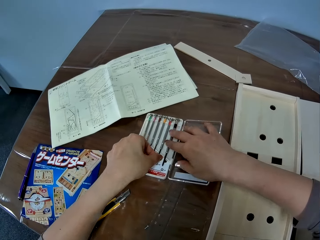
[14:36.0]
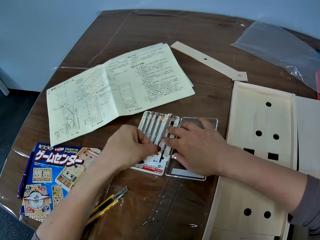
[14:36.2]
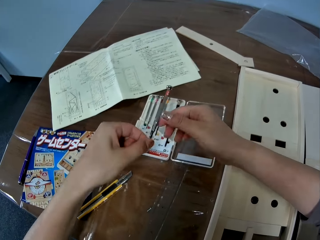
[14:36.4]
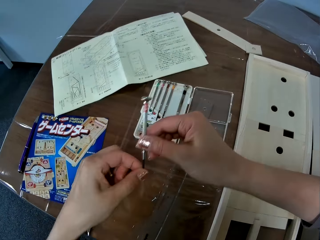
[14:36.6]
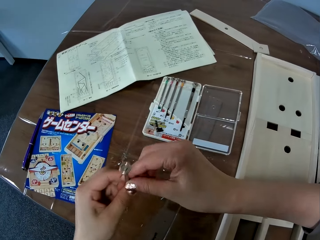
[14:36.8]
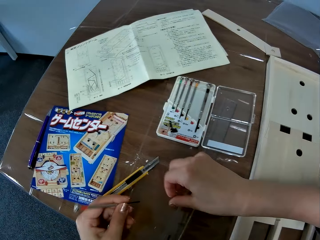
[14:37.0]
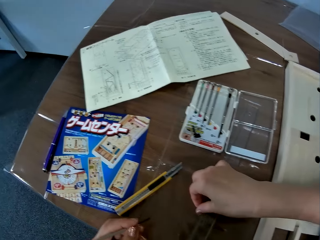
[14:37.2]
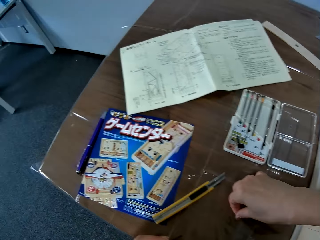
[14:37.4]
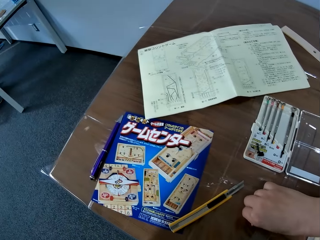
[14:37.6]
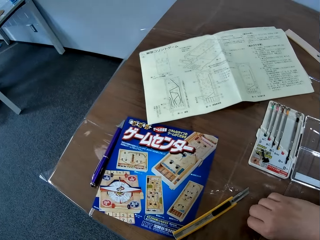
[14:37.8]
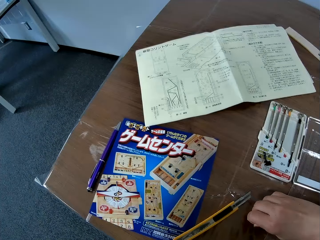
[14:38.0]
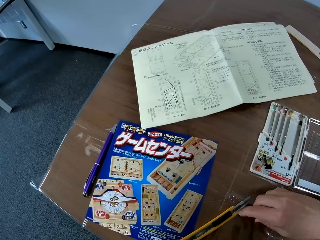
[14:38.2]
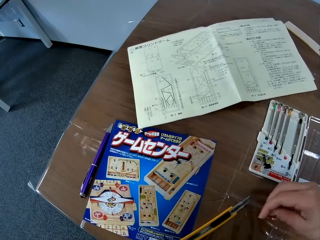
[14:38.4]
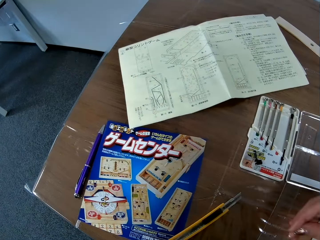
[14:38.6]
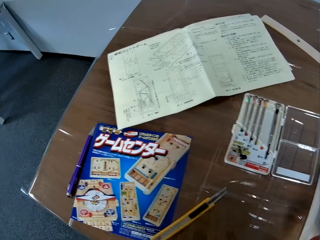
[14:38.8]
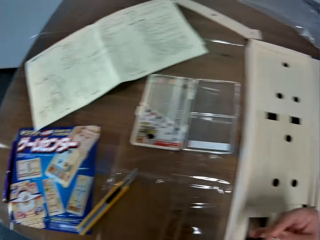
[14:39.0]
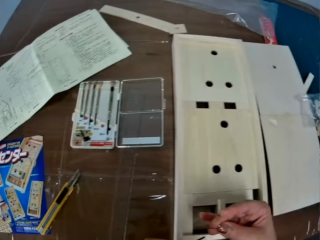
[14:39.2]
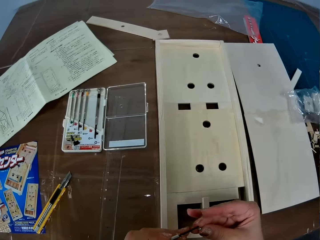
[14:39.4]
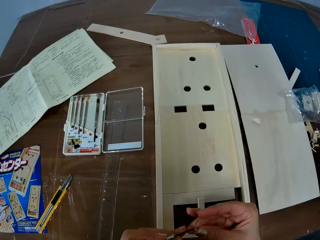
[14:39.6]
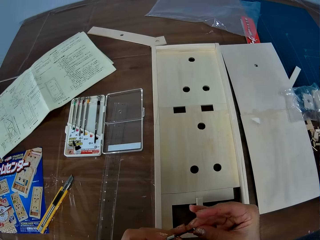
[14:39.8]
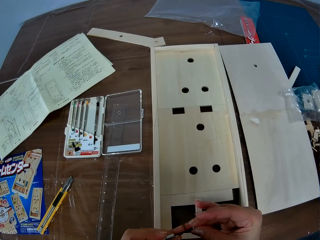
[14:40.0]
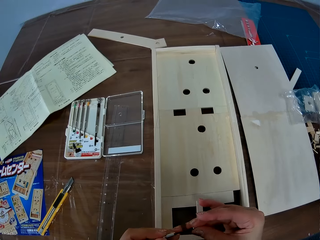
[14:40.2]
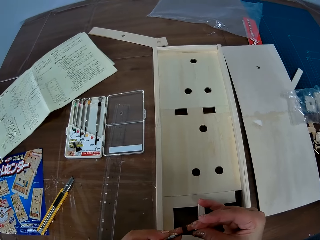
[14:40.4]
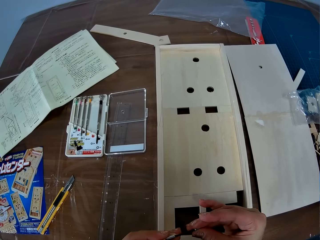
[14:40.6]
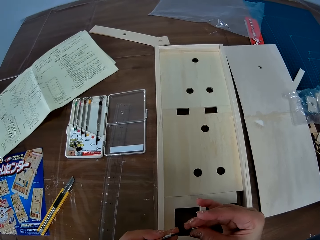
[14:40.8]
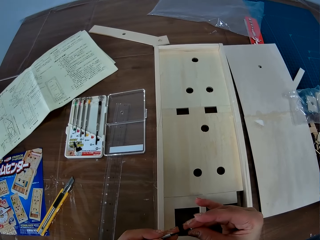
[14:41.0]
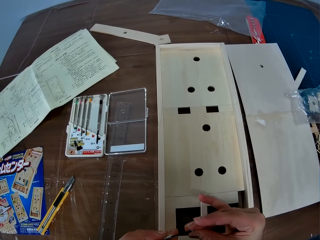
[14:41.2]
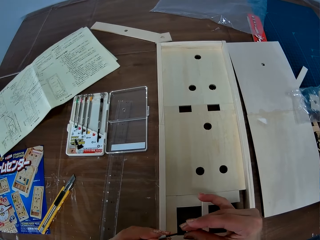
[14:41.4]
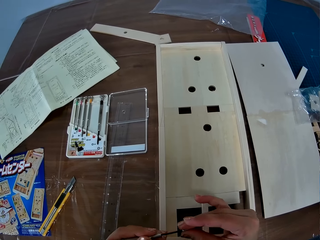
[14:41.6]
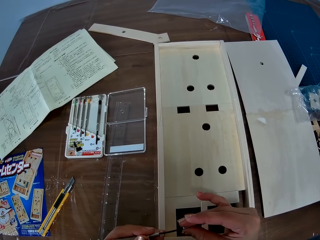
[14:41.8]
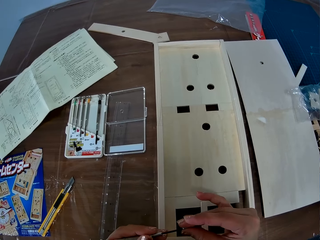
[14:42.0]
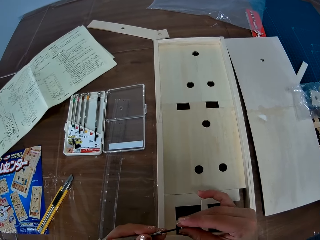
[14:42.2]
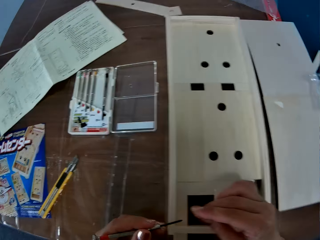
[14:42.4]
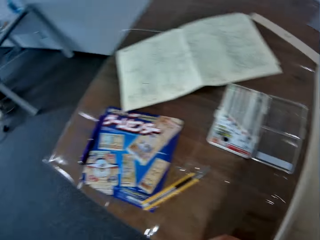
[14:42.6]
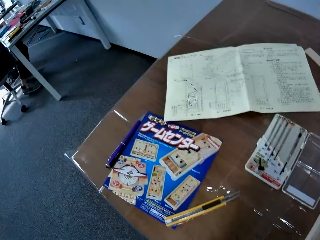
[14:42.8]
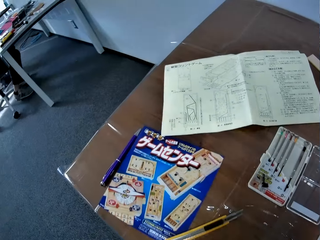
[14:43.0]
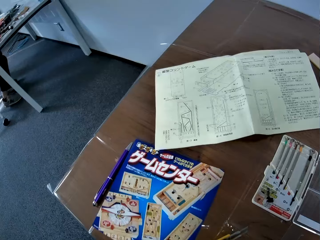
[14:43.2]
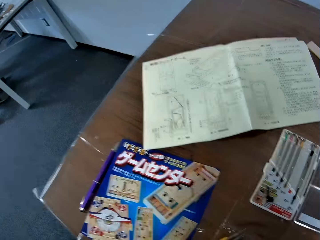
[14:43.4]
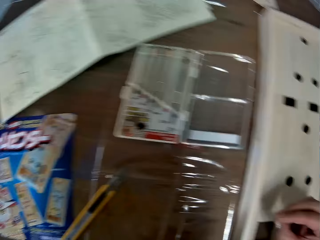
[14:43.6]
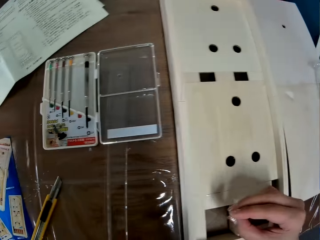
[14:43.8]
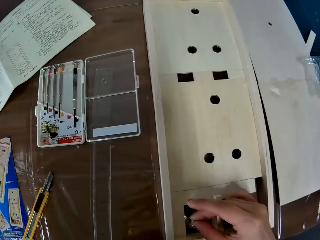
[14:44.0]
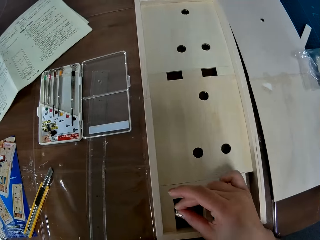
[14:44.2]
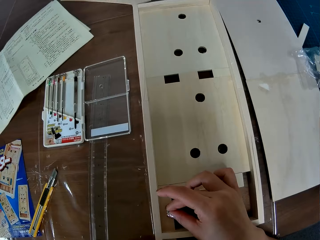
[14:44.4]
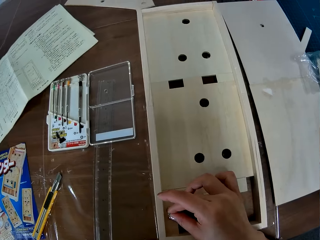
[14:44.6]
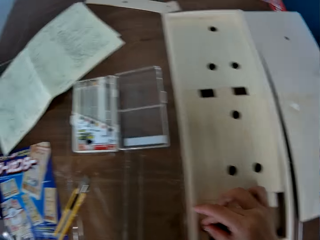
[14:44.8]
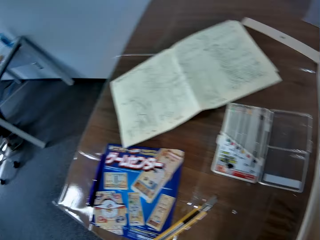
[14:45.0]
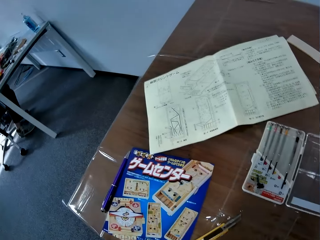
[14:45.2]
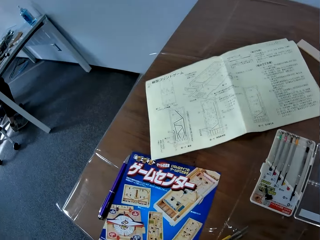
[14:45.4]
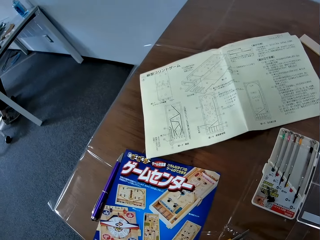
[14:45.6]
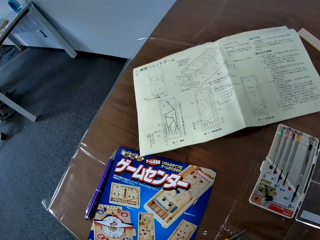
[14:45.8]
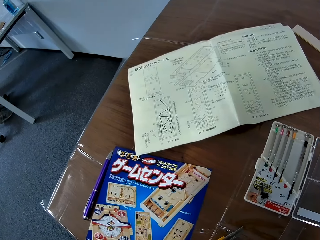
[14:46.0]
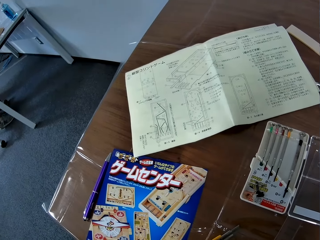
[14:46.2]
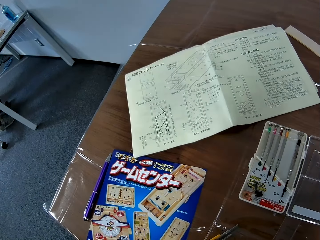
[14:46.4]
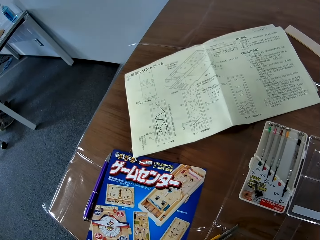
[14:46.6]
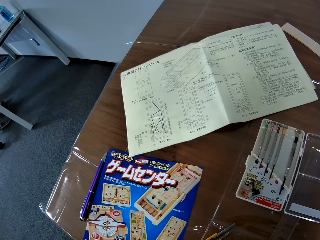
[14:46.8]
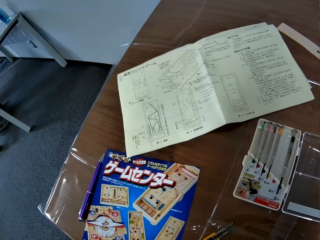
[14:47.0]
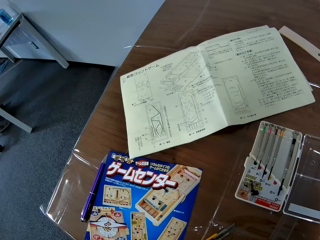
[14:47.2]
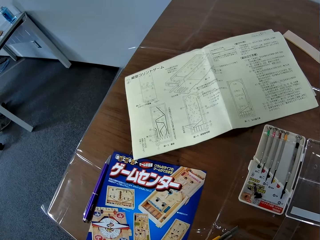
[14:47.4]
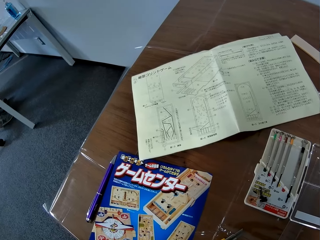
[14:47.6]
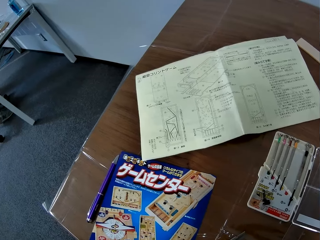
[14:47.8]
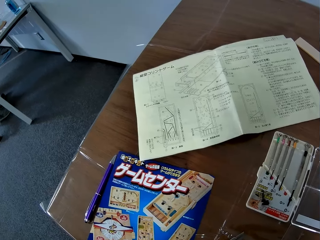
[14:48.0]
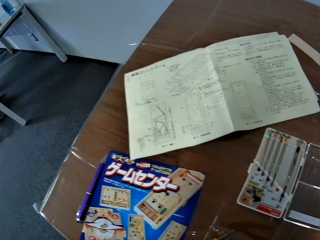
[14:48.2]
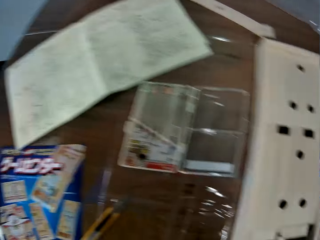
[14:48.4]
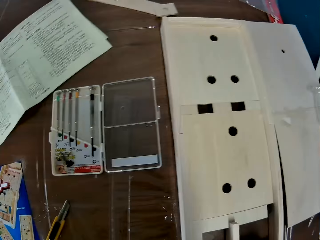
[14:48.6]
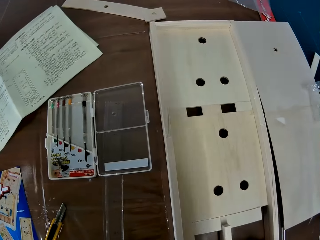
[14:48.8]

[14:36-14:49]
The camera wearer picks a screwdriver out of the box. They pick a screw from the table. They fix the screw to the screwdriver. They look around. They fix the screw in a hole on the craft board.

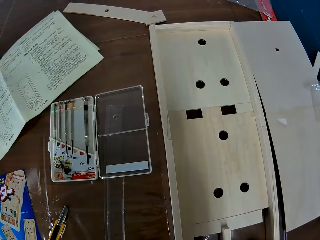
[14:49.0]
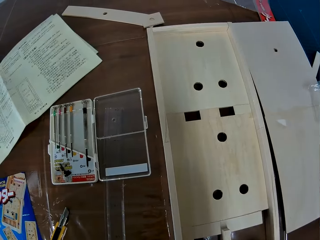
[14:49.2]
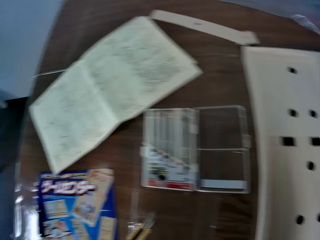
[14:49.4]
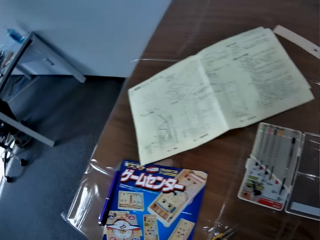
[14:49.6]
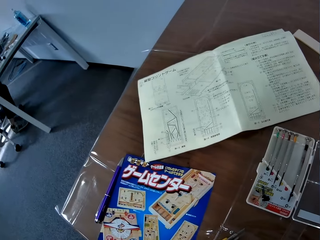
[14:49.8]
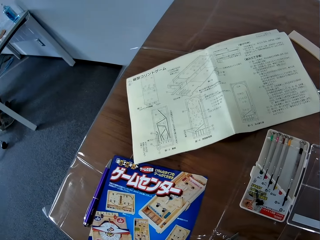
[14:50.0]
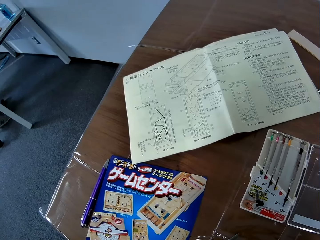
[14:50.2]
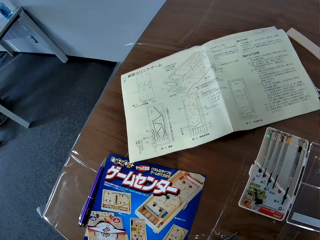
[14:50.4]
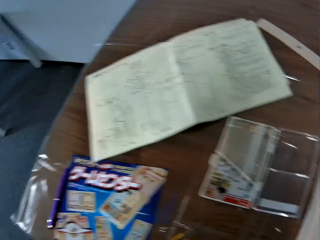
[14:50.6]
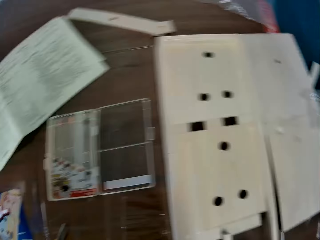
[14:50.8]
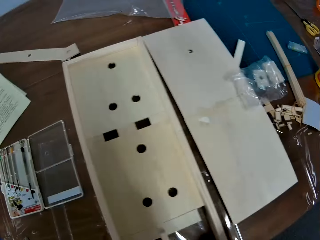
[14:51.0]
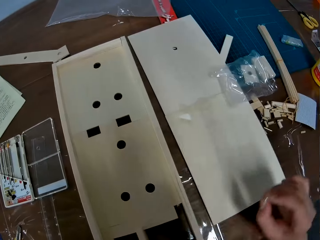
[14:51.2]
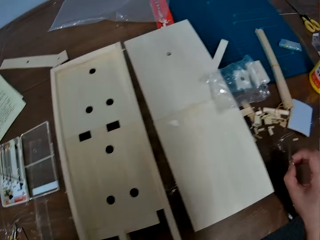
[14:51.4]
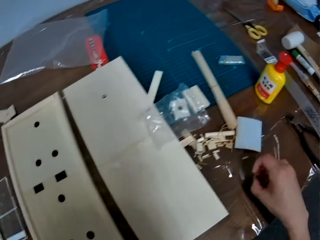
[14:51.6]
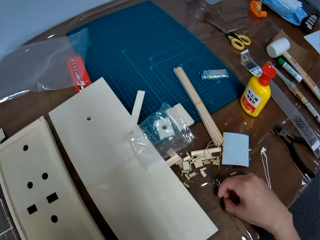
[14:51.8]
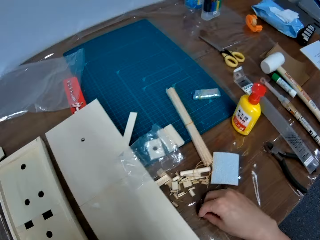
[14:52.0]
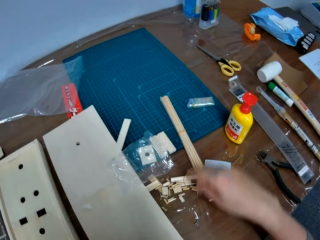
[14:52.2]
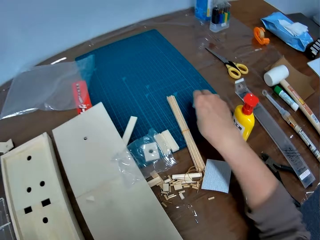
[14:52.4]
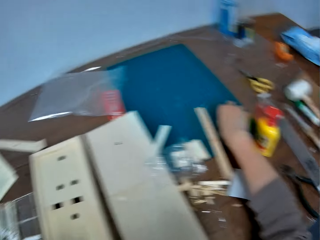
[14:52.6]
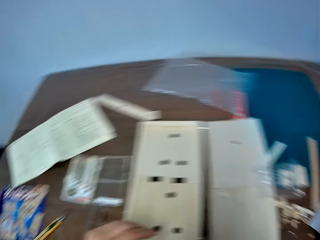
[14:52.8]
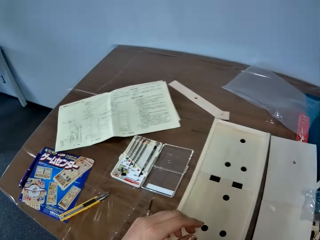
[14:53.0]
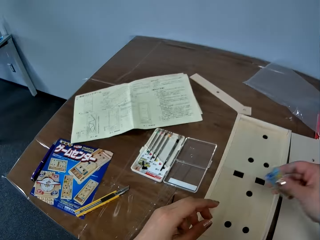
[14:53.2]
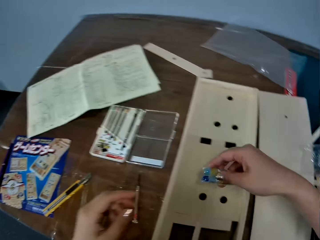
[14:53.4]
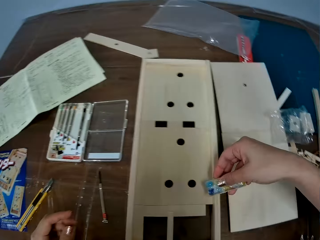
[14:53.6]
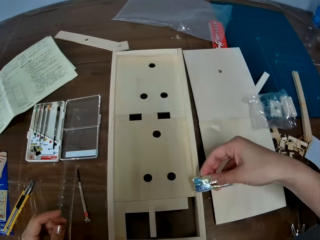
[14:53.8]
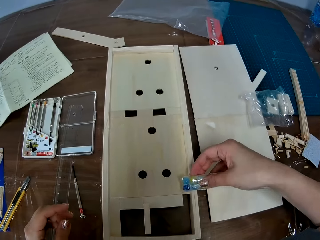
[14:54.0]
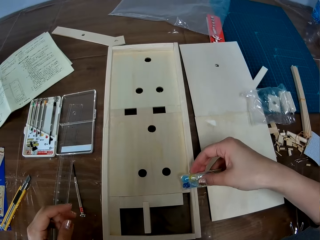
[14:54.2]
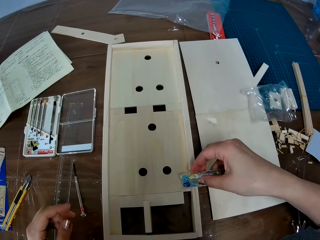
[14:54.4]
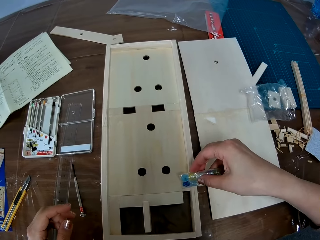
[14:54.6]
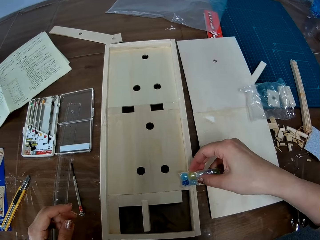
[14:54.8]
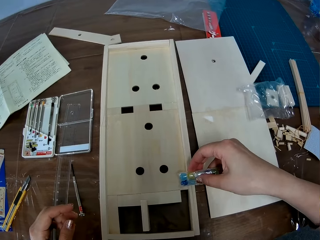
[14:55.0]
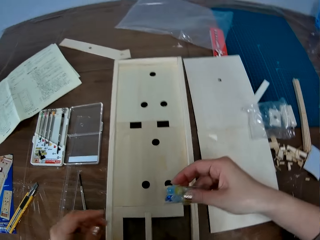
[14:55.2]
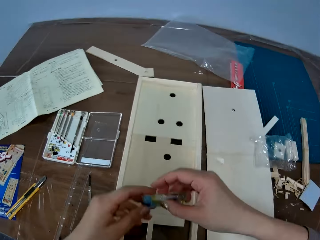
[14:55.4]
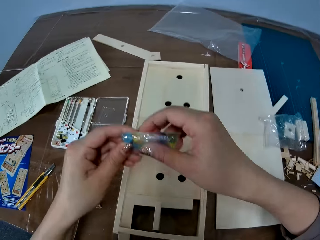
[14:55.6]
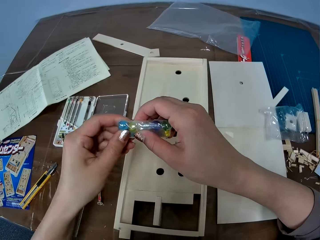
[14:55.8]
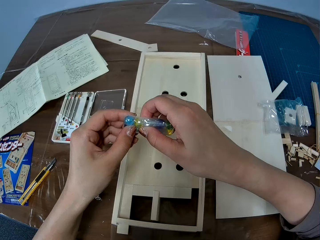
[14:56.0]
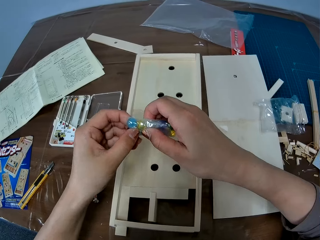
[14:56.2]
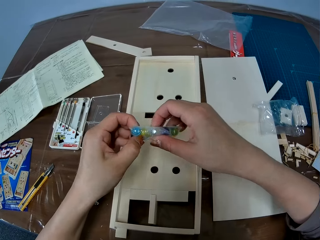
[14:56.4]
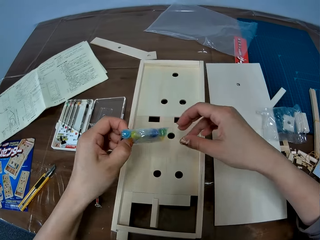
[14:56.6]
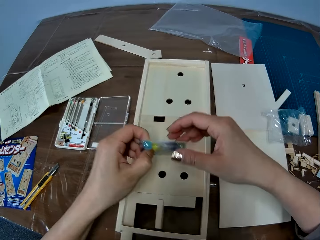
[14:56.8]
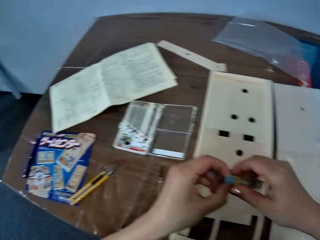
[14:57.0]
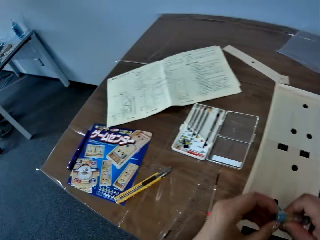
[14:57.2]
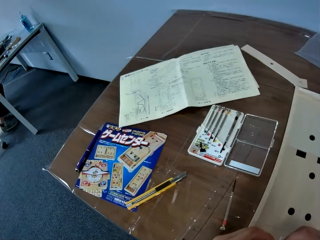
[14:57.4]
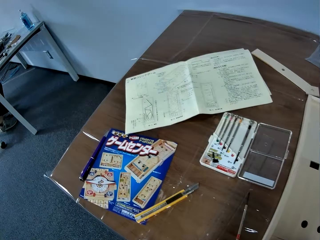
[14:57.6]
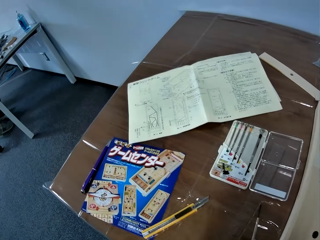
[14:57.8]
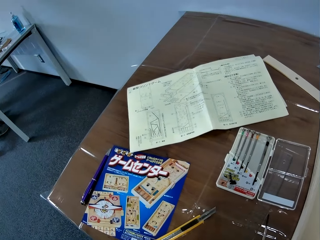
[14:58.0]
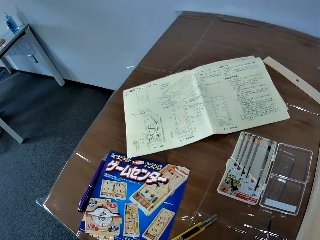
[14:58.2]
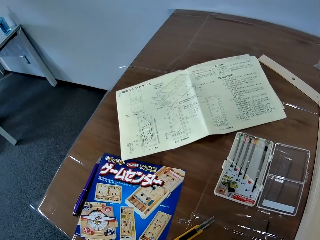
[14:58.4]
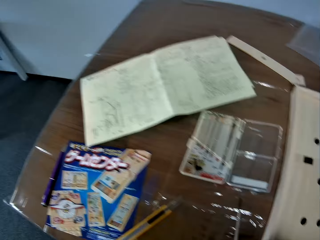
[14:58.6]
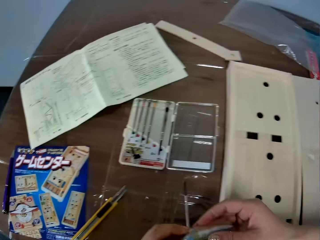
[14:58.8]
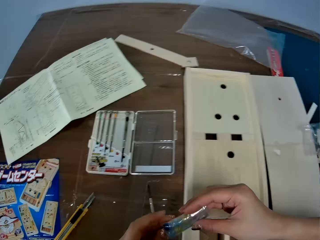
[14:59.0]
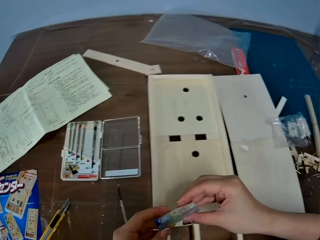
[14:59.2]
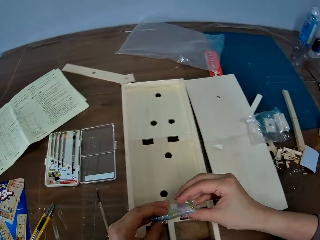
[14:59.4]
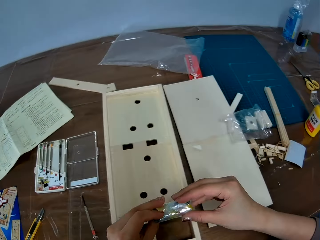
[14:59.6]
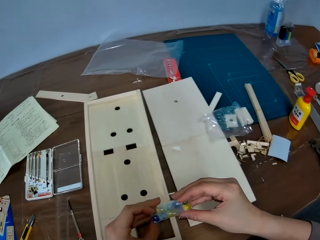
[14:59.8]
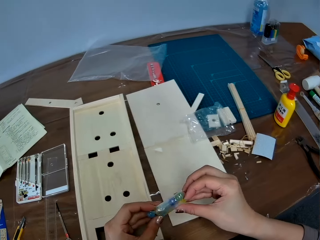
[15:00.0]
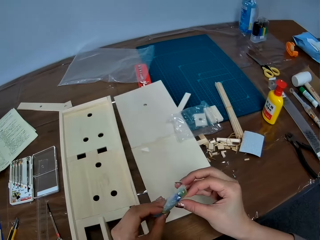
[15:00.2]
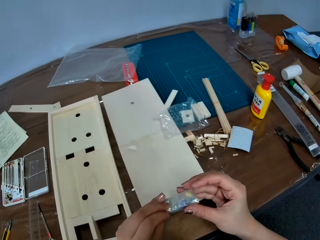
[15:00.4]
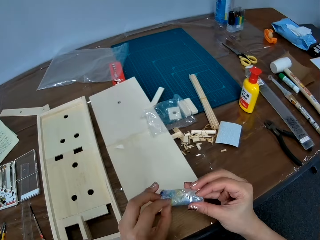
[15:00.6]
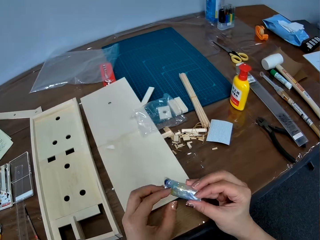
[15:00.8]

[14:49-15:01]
The camera wearer drops the screw. They pick a pack of balls from the table. They fix it on the piece of wood on the table. They unwrap the pack. They stare on the table.
